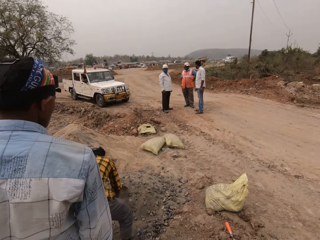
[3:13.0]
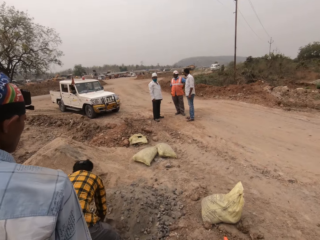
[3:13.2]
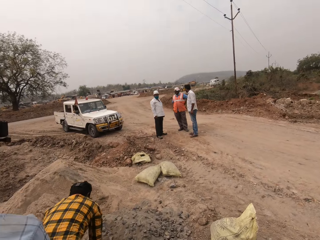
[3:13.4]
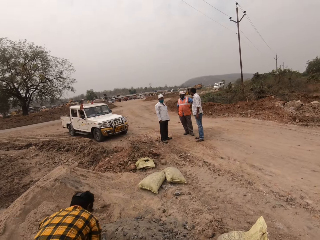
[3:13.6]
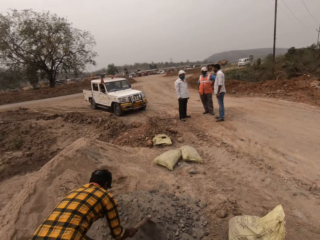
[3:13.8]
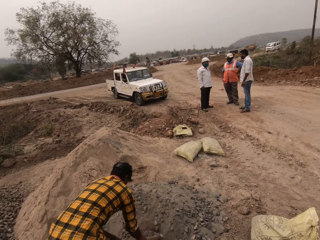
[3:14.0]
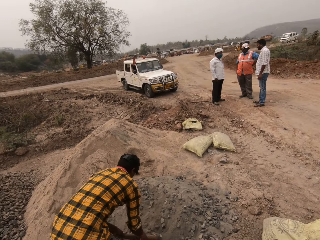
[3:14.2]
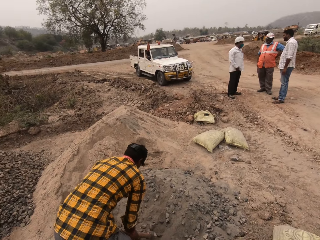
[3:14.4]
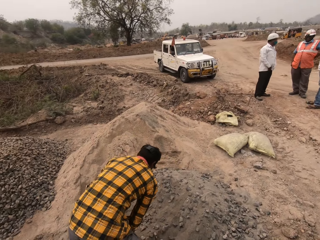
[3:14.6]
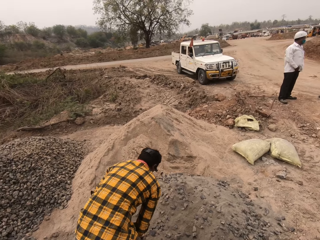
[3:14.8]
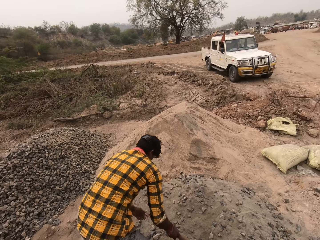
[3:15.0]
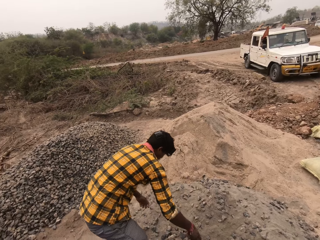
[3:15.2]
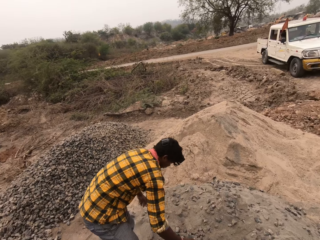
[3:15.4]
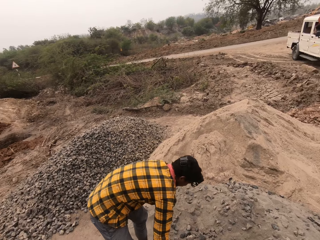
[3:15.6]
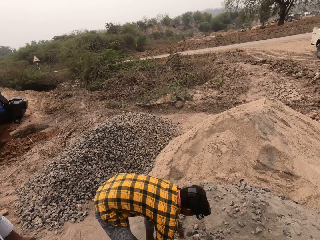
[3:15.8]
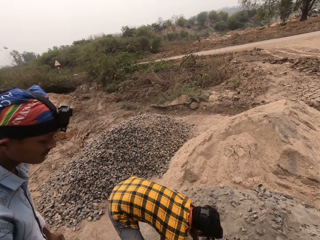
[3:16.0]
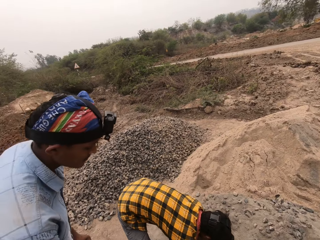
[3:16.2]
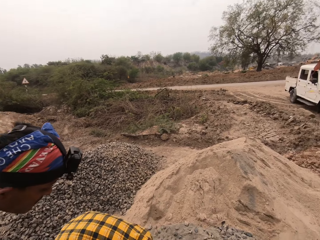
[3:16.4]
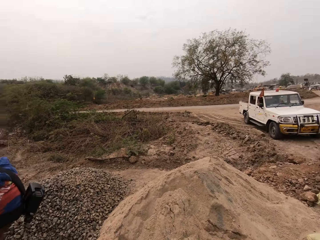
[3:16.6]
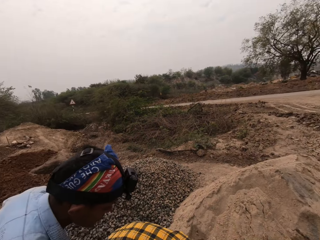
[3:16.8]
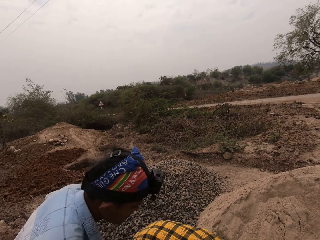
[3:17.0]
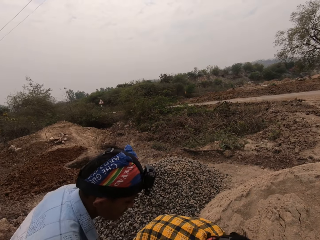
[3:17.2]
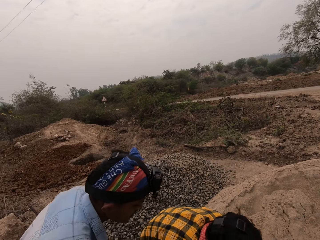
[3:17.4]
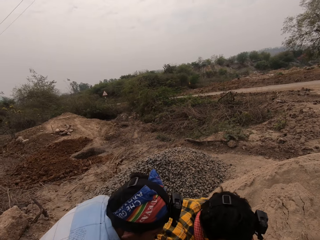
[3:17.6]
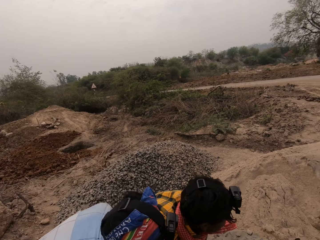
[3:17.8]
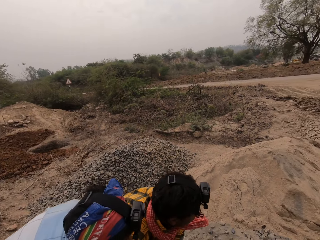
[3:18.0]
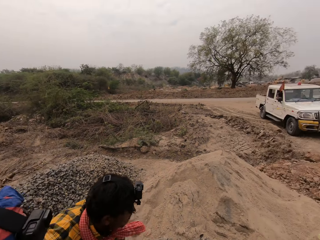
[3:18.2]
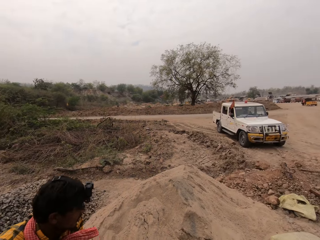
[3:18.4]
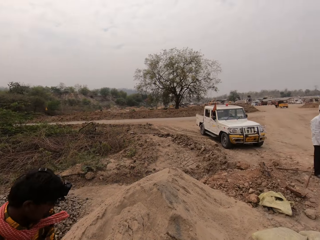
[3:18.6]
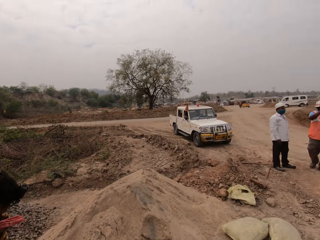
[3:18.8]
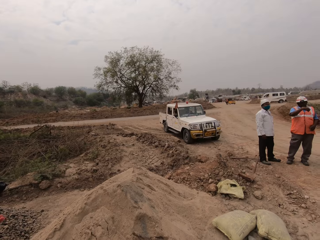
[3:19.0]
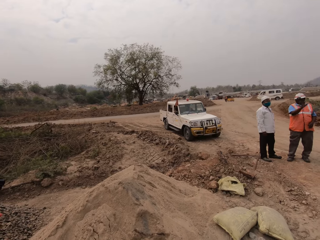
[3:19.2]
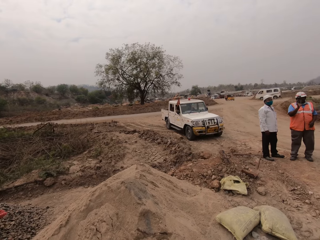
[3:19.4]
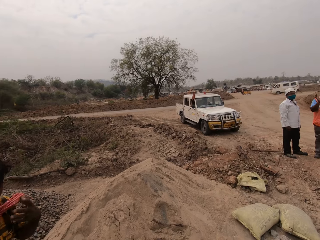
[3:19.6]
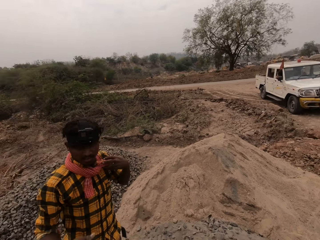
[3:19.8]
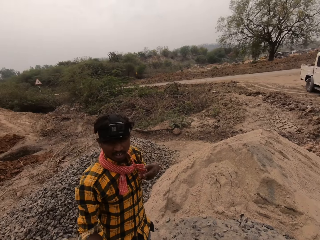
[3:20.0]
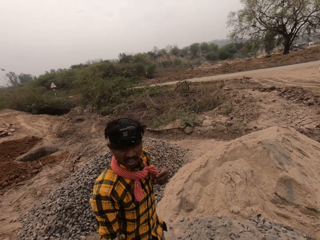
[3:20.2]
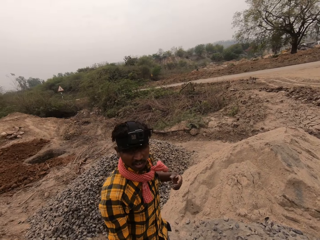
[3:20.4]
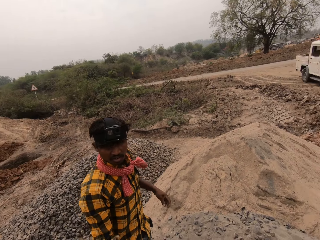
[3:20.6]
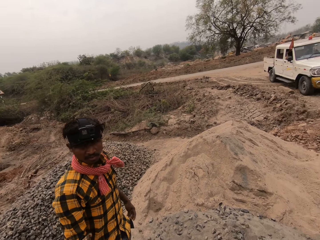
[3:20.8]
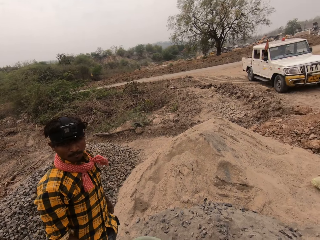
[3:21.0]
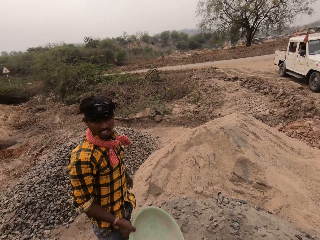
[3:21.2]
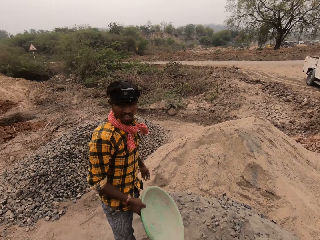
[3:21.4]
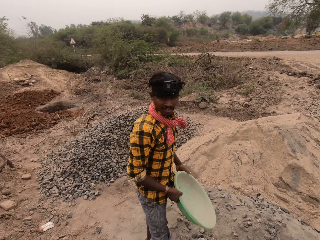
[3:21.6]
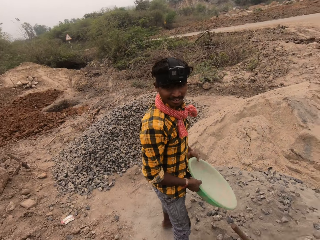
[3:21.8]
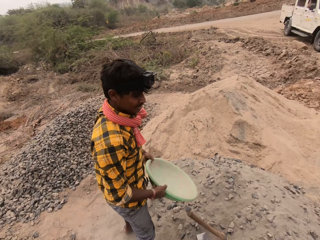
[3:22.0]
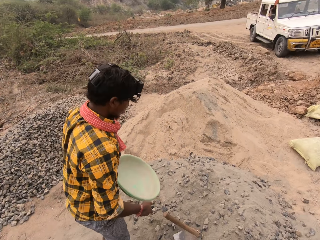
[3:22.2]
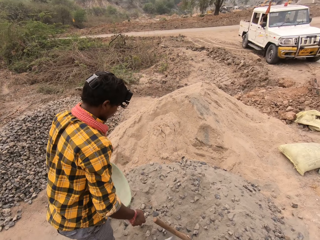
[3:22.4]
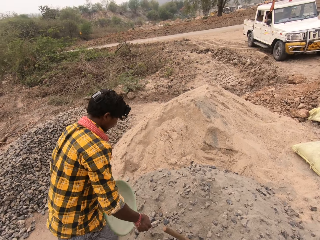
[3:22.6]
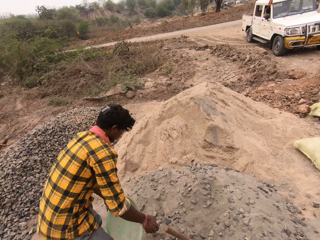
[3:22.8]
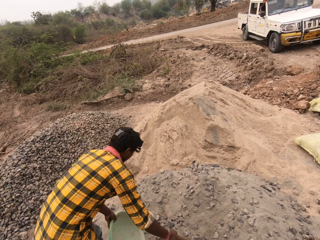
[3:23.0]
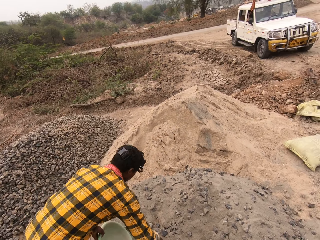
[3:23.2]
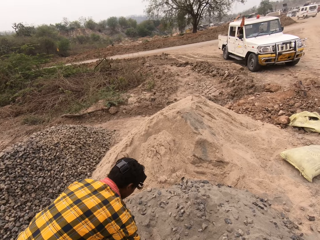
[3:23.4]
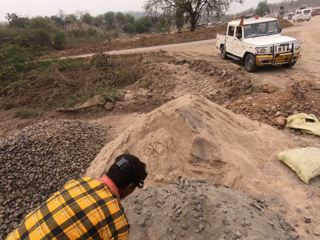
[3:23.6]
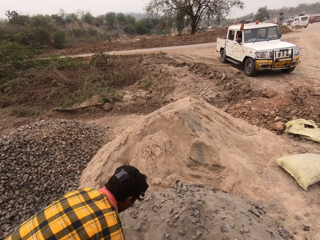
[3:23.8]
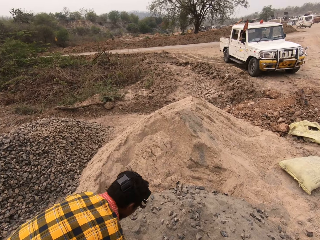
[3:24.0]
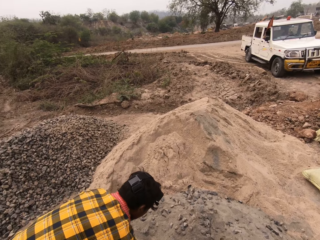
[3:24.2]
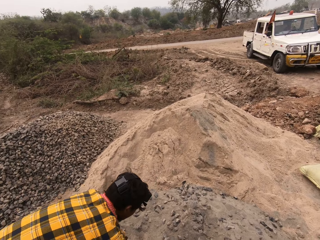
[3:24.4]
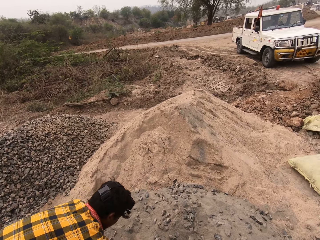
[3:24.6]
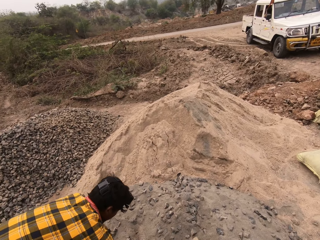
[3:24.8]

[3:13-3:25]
A man moves concrete mix from the ground into the bowl with the hoe in both hands. He scoops concrete mix from the ground with the hoe in both hands. He pours the concrete mix in the bowl with the hoe in both hands. He drops the hoe on the ground with his right hand. He picks up the bowl from the ground with both hands. The camera wearer looks around. The first man passes the bowl to another man with both hands. A third man sways his hand. The first man interacts with the camera wearer. The camera wearer looks around. The first man touches a scarf. The camera wearer passes the bowl to the first man with his hands. The first man holds the bowl with his right hand. He passes the bowl to his left hand. He grabs the hoe with his right hand.

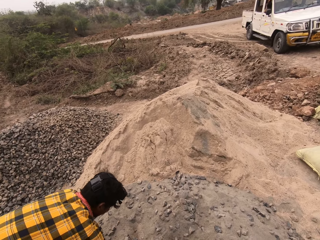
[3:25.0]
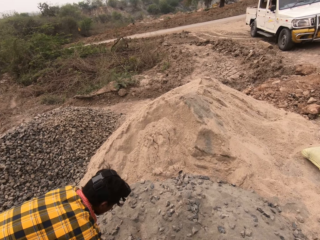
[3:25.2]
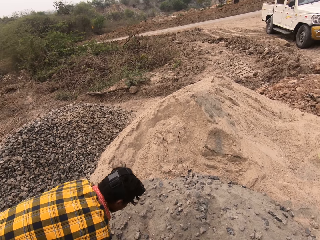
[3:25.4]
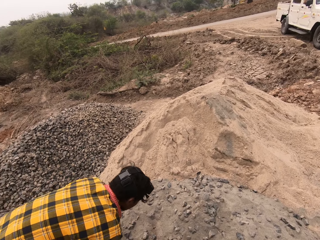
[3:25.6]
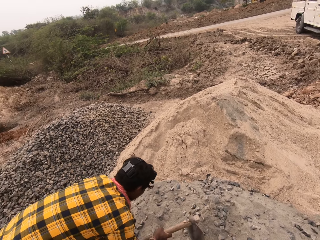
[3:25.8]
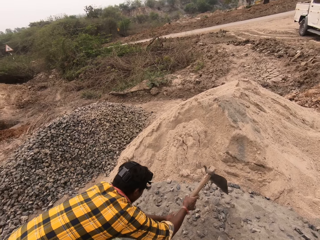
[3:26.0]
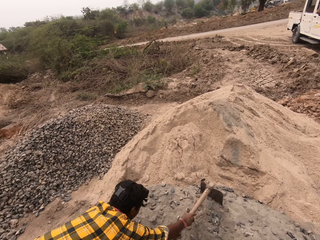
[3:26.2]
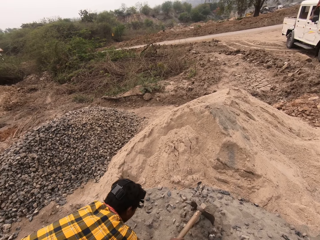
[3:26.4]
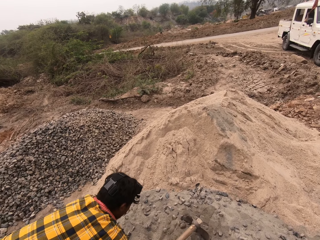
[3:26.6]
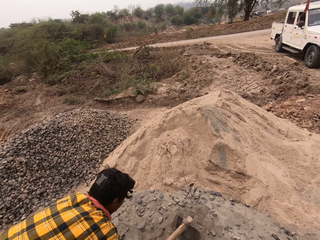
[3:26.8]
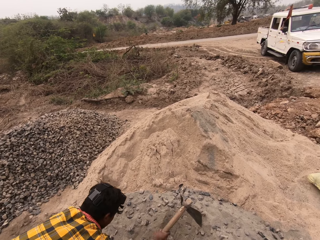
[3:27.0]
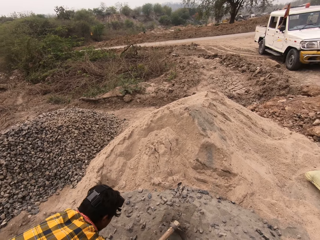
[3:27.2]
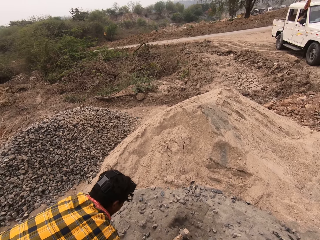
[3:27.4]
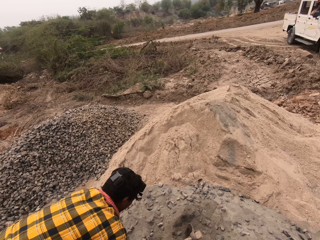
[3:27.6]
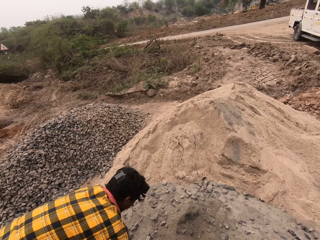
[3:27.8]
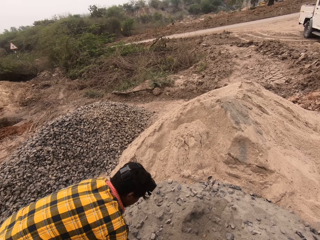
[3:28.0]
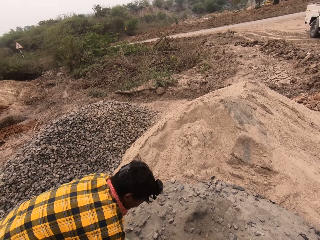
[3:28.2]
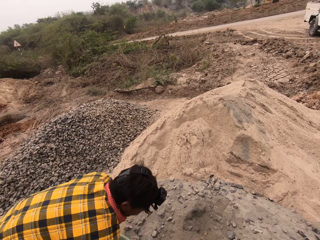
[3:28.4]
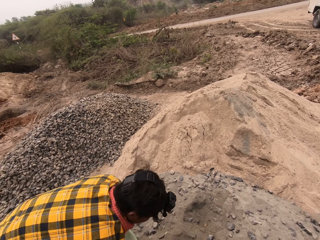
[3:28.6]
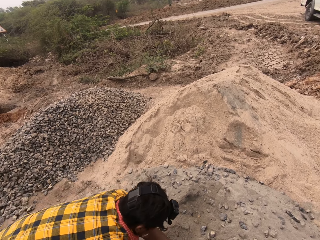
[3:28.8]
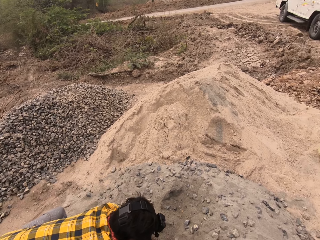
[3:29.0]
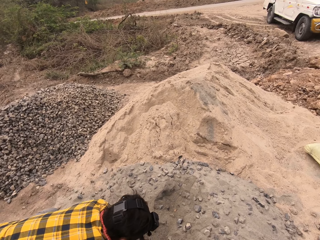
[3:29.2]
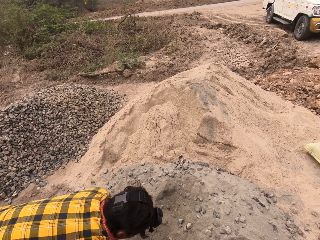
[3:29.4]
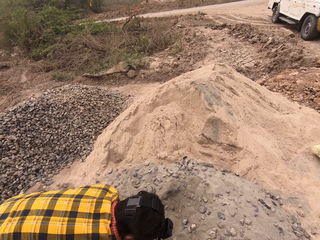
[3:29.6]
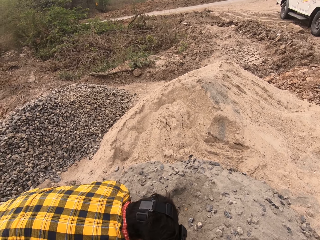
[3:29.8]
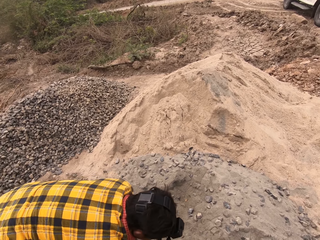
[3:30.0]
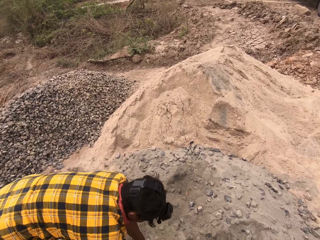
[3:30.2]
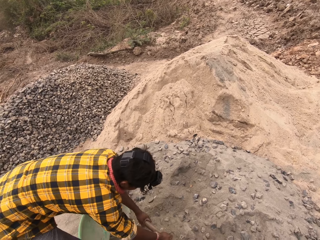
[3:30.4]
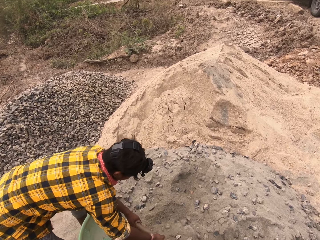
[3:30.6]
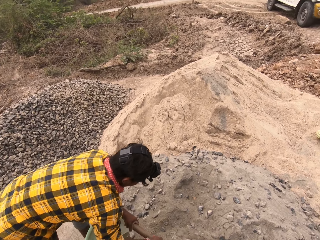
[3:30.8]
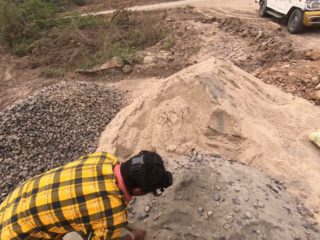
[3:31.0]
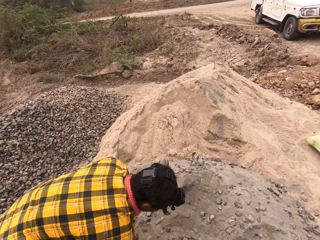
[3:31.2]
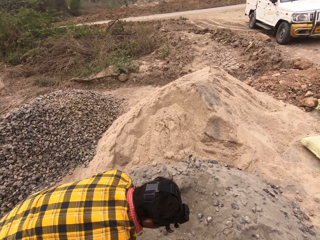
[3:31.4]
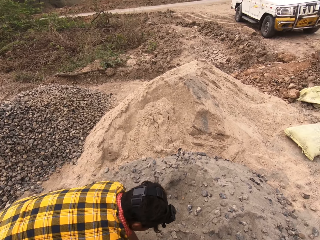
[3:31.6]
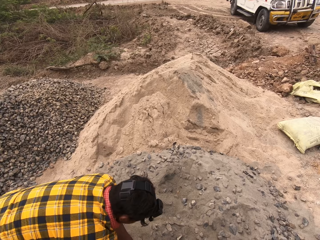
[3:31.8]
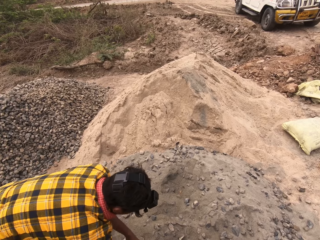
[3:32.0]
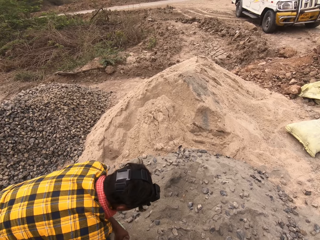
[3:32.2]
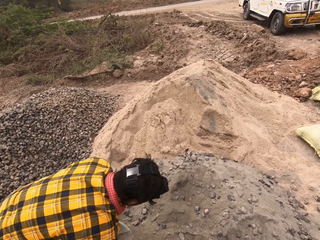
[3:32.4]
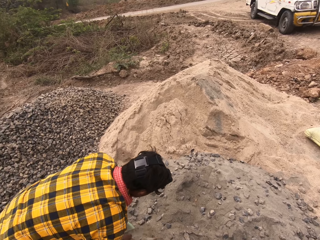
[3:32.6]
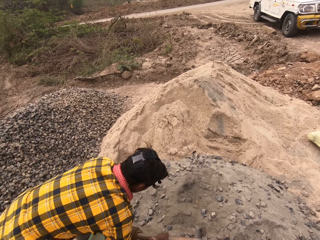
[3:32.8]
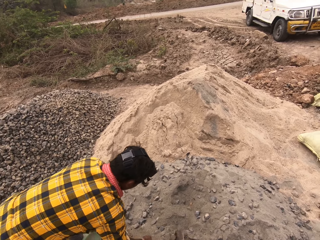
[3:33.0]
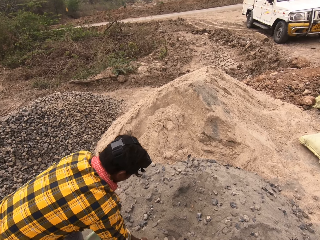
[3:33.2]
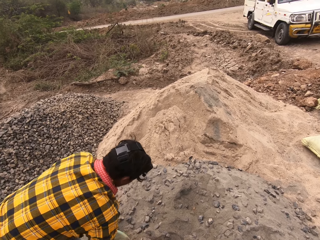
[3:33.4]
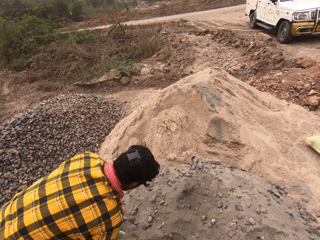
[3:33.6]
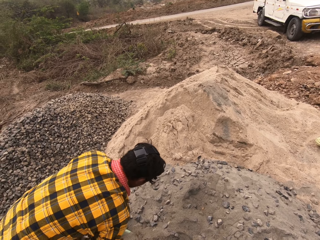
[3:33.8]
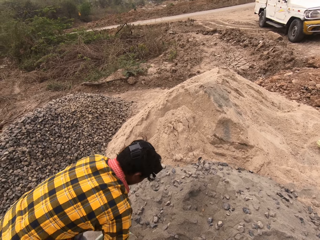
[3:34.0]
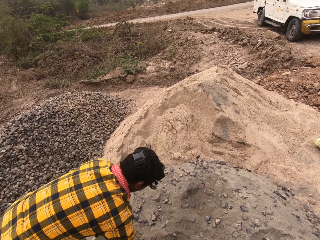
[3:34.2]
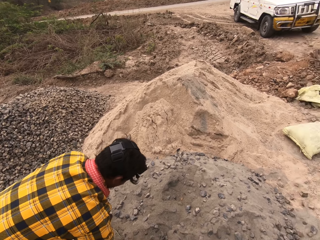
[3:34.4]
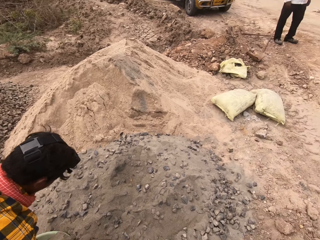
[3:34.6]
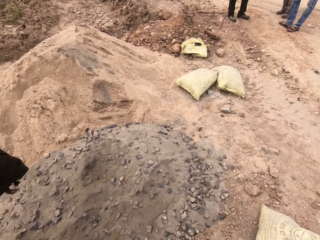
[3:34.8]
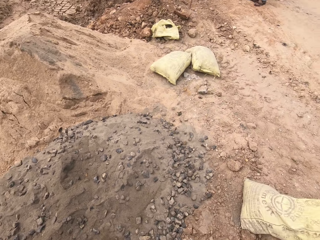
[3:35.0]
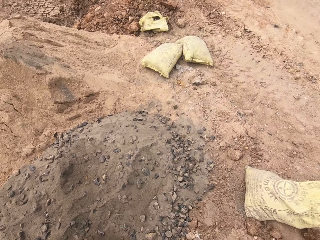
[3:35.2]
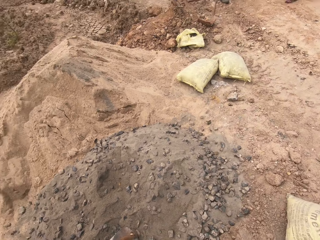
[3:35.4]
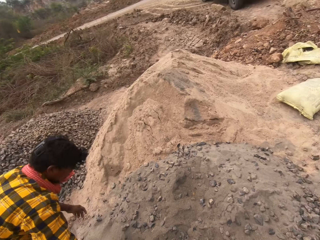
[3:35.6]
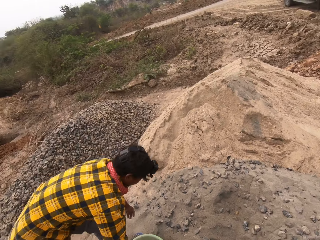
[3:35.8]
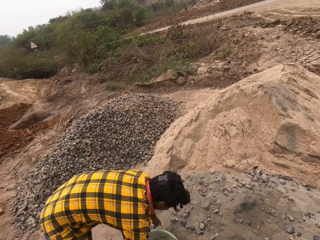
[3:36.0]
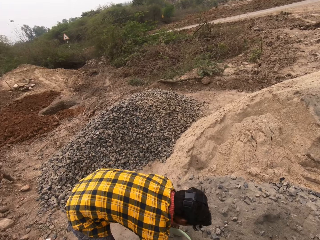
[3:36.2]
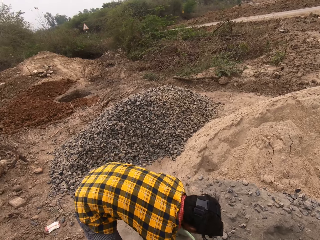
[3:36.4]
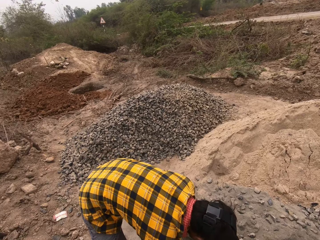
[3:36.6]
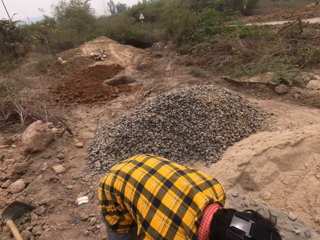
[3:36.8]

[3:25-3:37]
A man moves concrete mix on the ground with the hoe in both hands. He gathers gravel. He scoops concrete mix from the ground with the hoe in both hands. He pours the concrete mix in the bowl with the hoe in both hands. He scoops concrete mix from the ground with the hoe in both hands. He pours the concrete mix in the bowl with the hoe in both hands. He scoops concrete mix from the ground with the hoe in both hands. He pours the concrete mix in the bowl with the hoe in both hands. He scoops concrete mix from the ground with the hoe in both hands. He drops the hoe on the ground with his right hand. He picks up the bowl from the ground with both hands.
